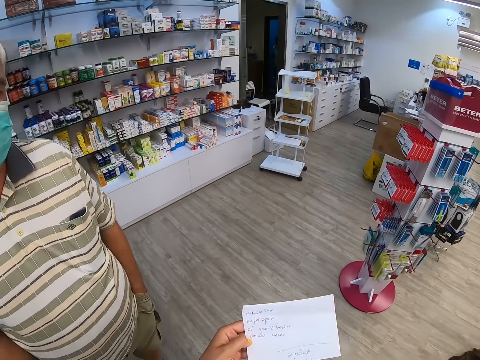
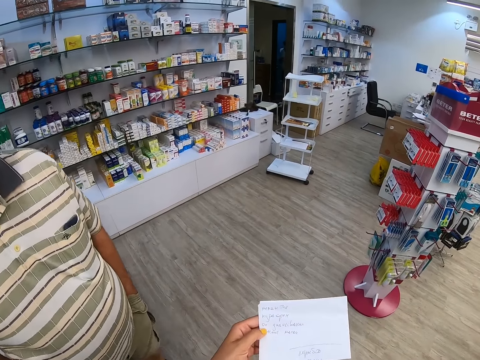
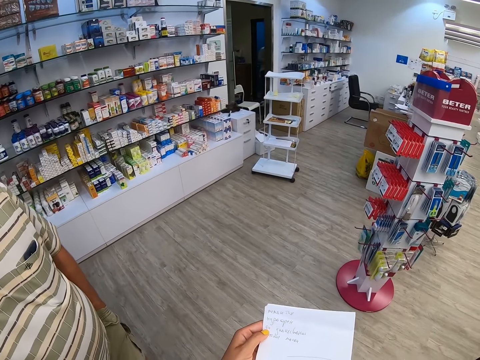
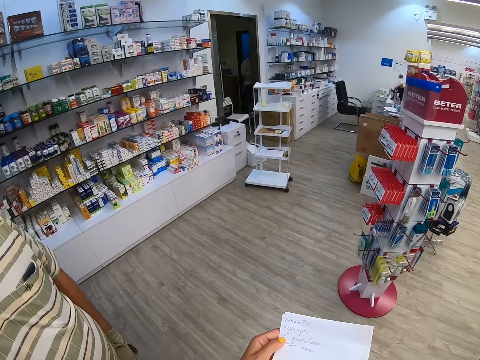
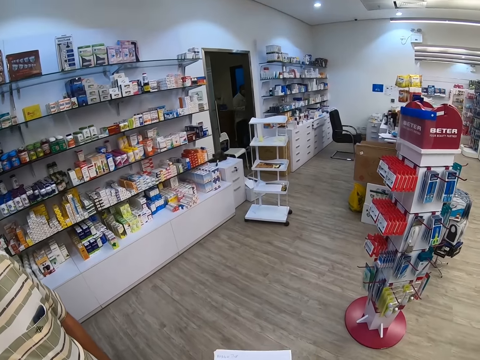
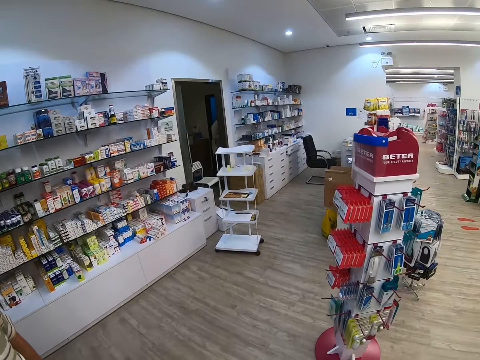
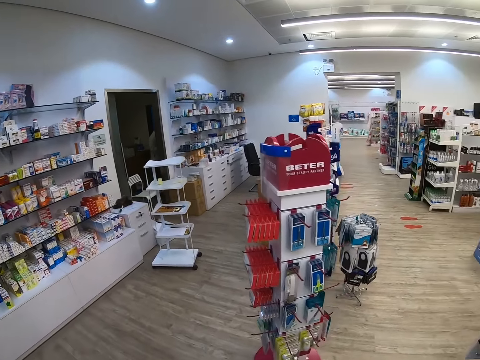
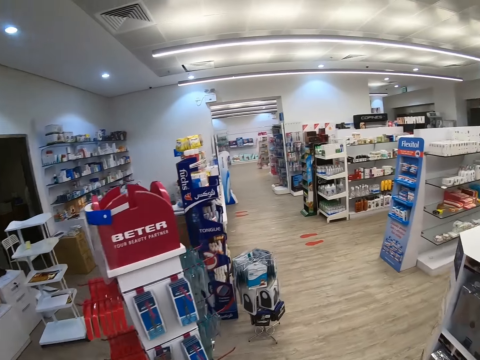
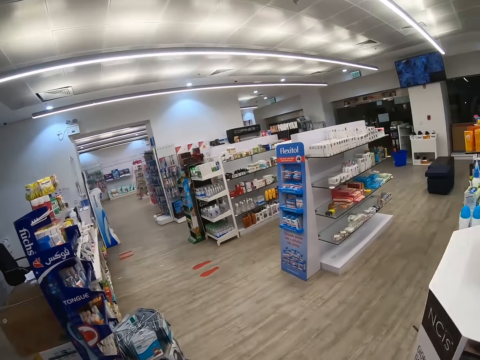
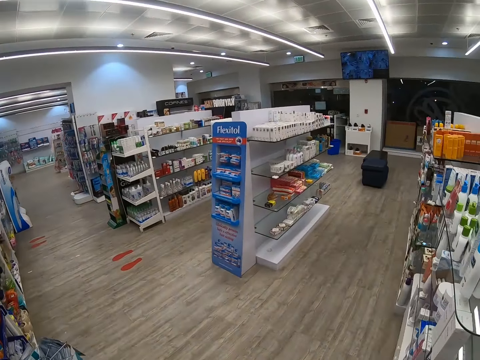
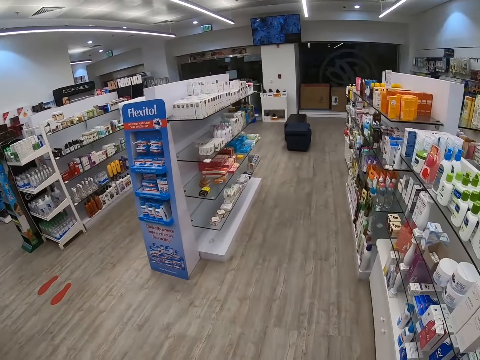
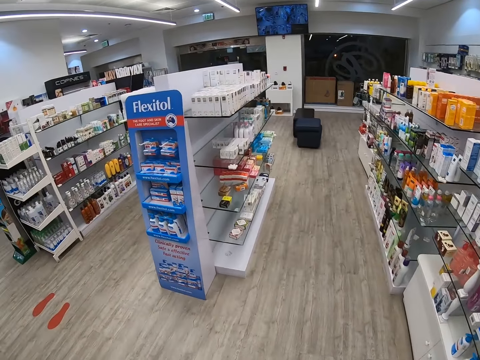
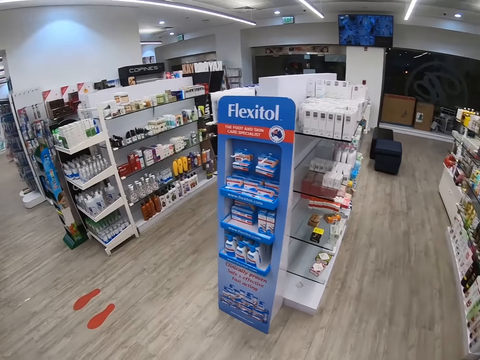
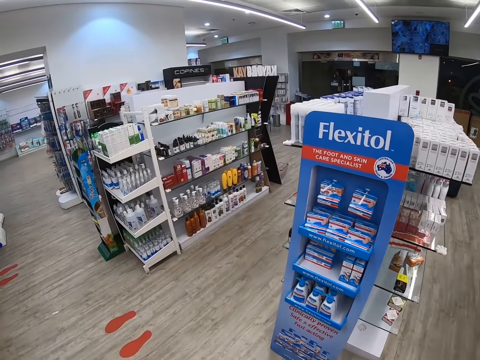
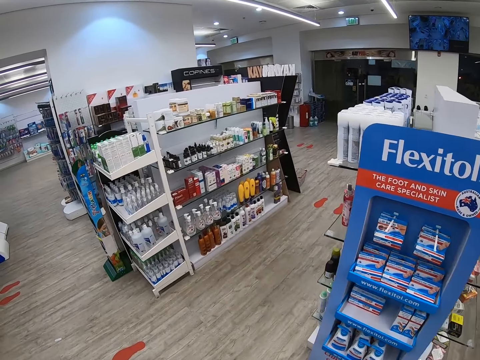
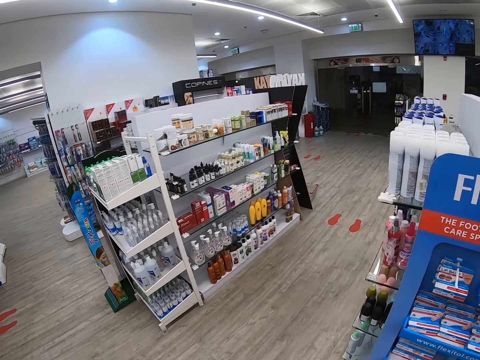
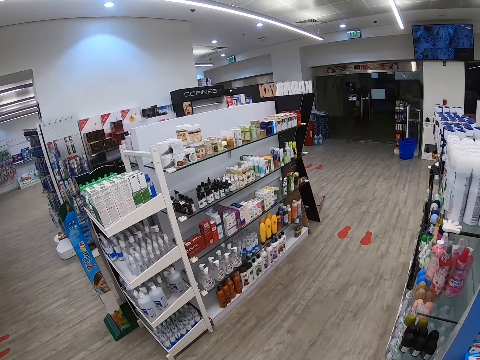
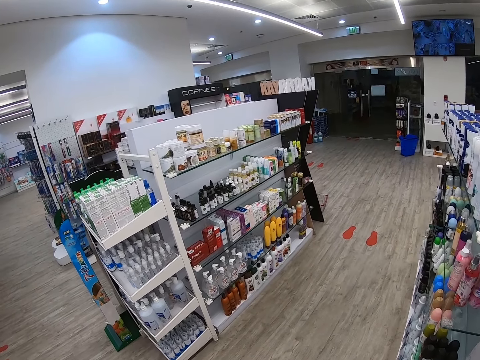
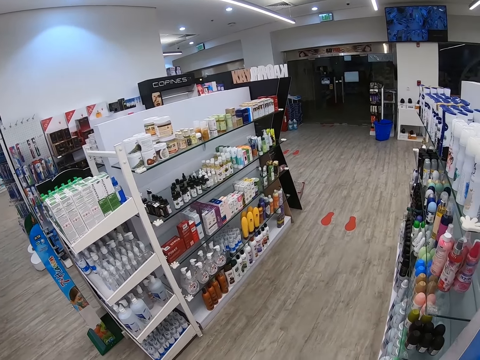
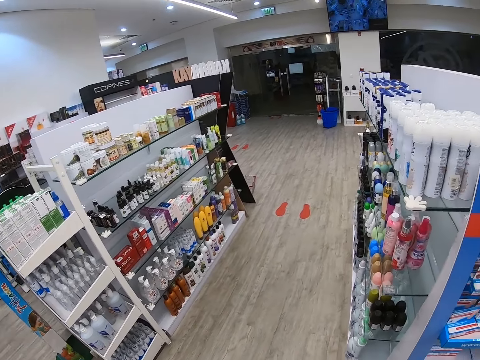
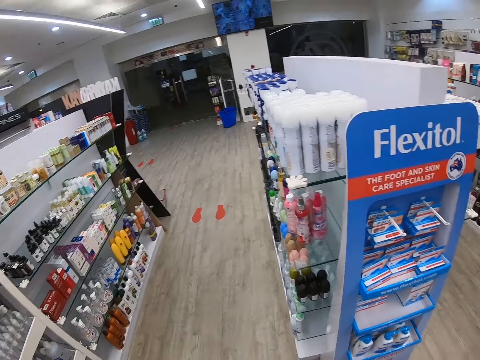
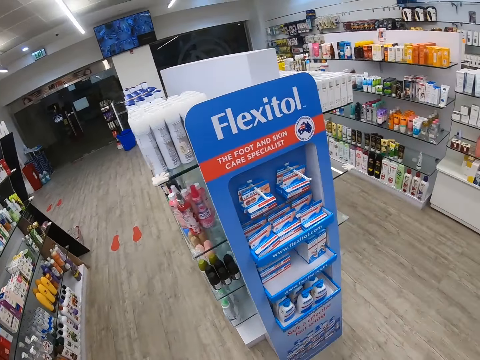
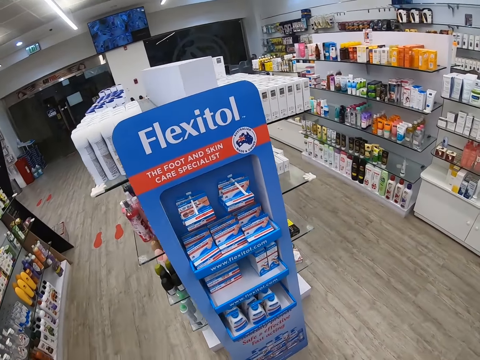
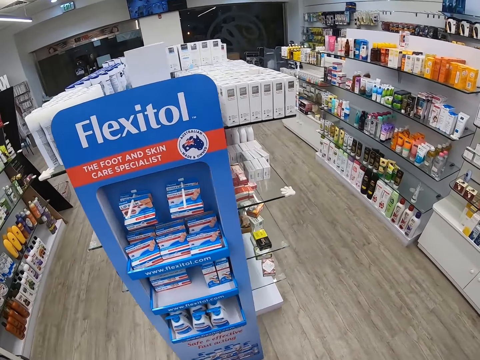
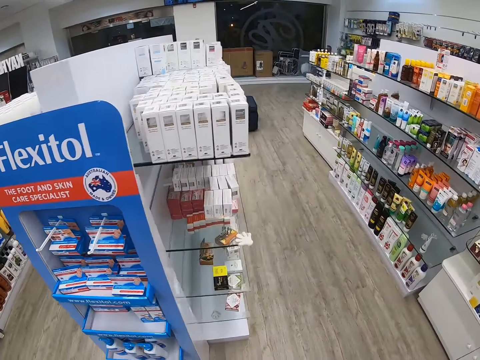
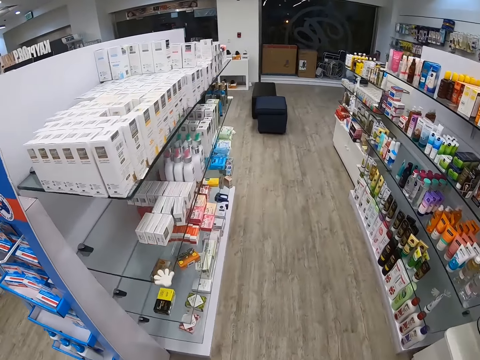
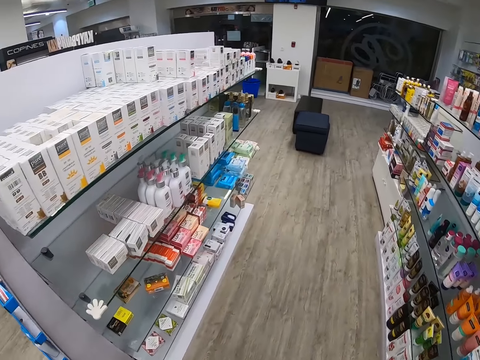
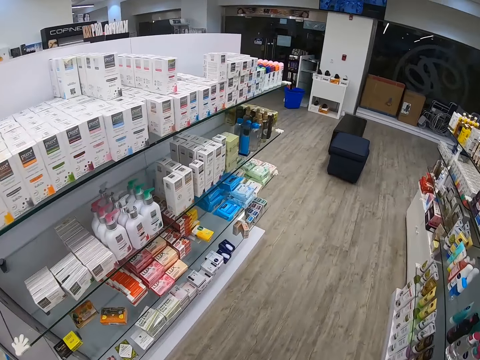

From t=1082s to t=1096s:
The camera wearer looks around the shop. They check the paper. They walk around.

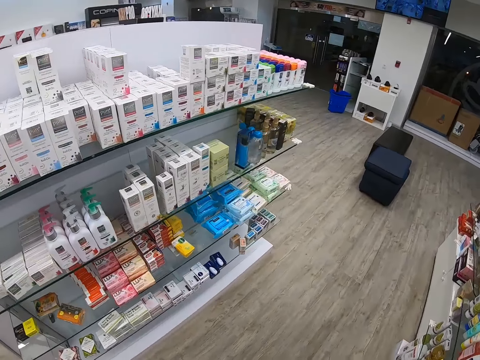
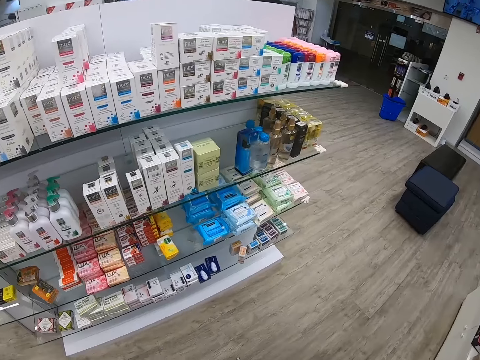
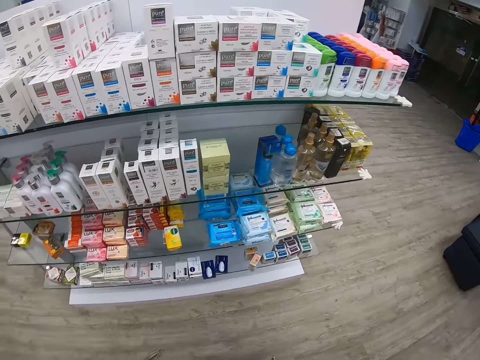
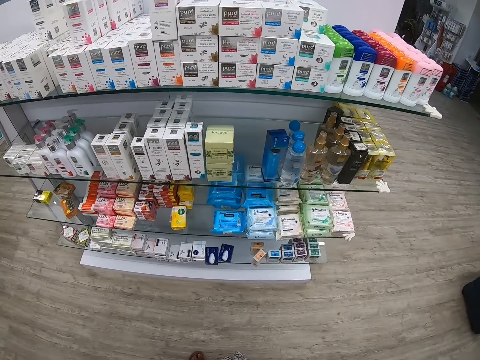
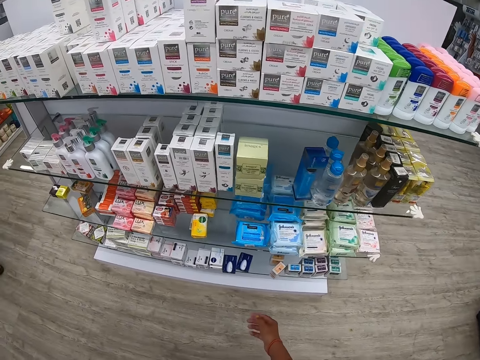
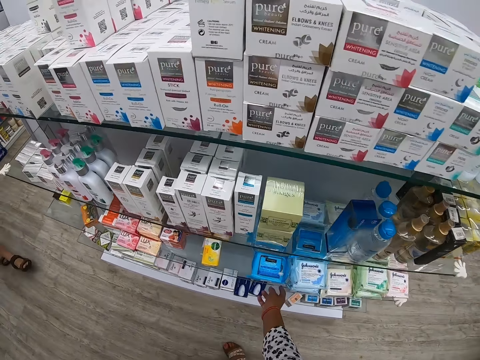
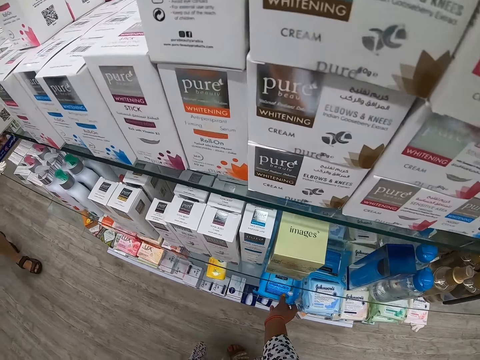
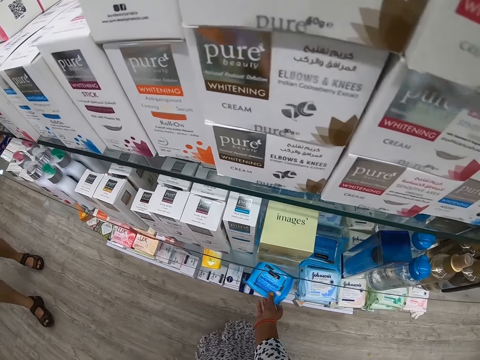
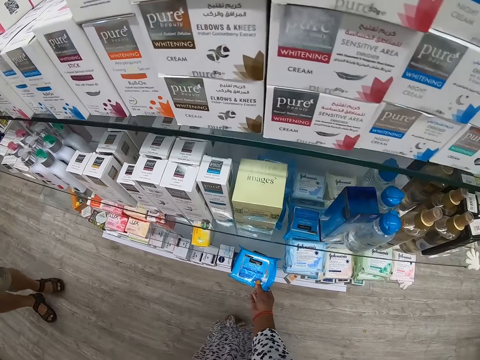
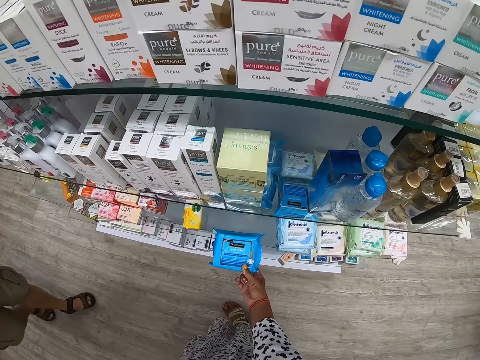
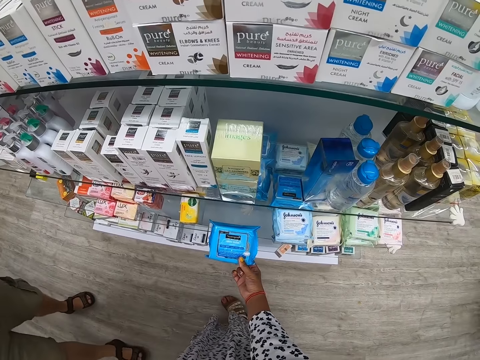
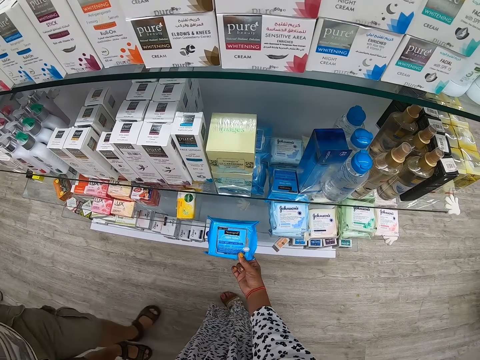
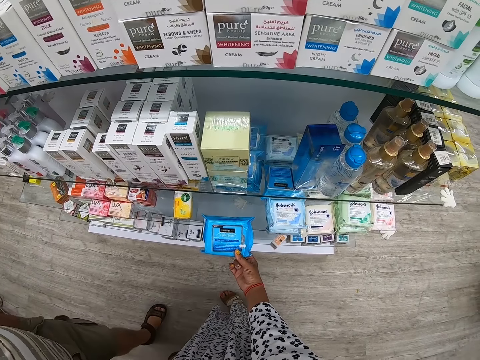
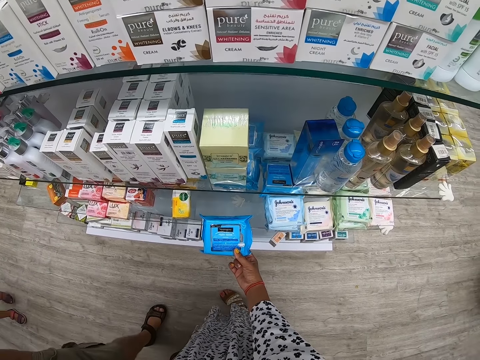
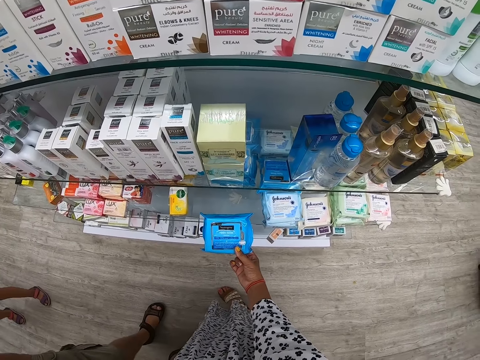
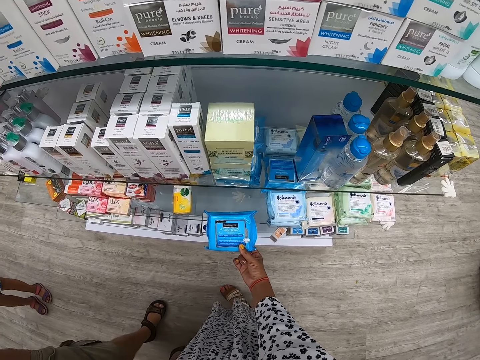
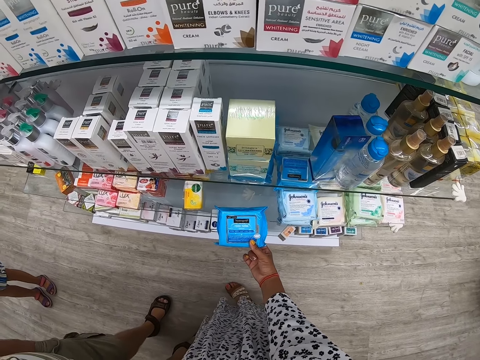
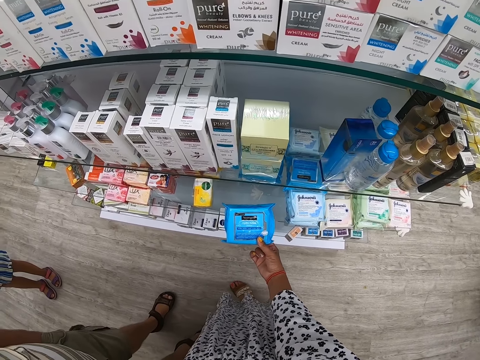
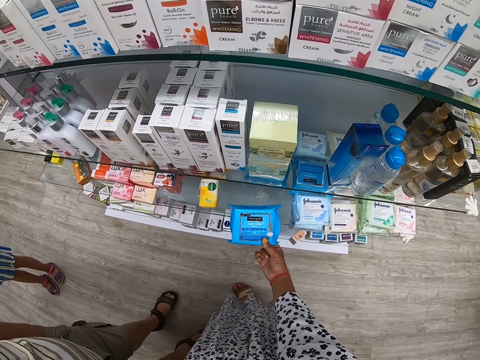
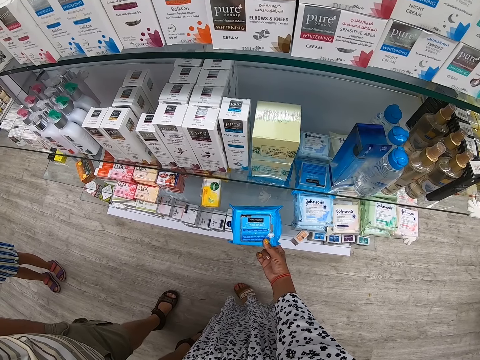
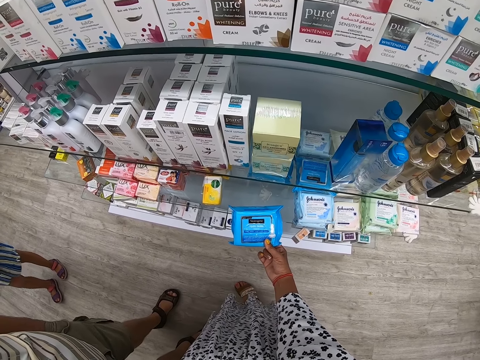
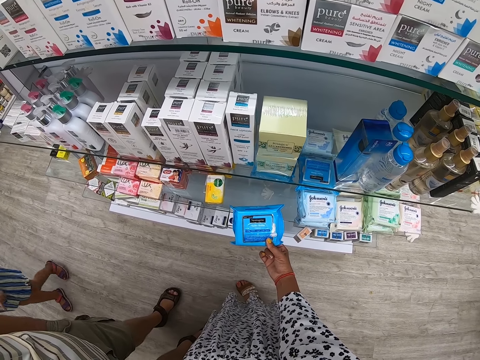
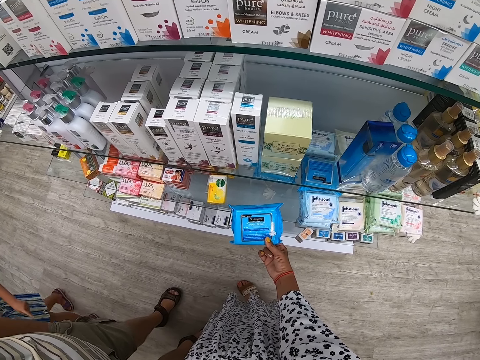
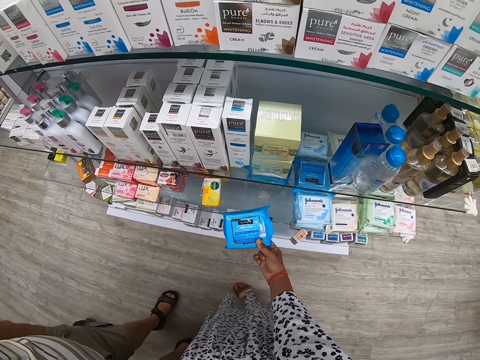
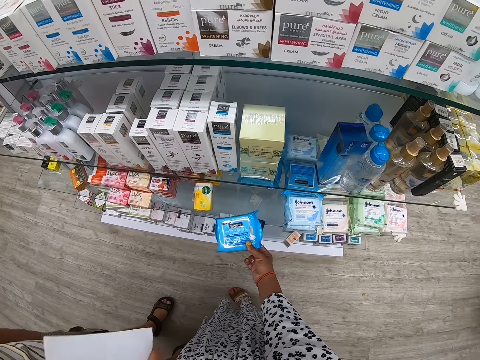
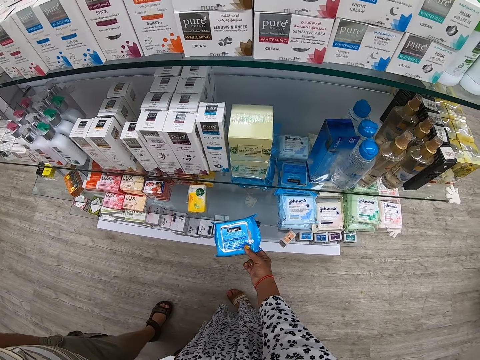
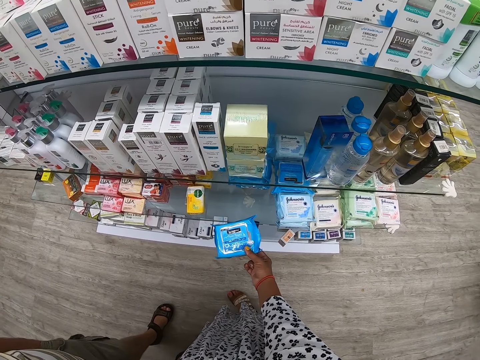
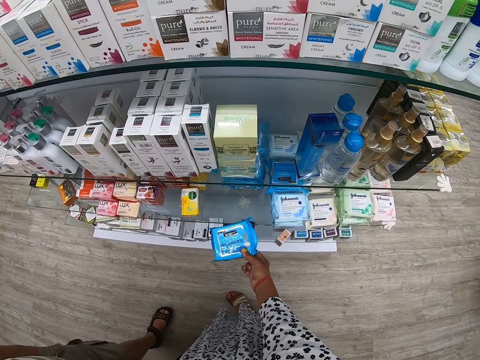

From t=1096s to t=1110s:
The camera wearer picks up a packet or product from the shelf. She holds the product in her hand. She looks at the packet.
